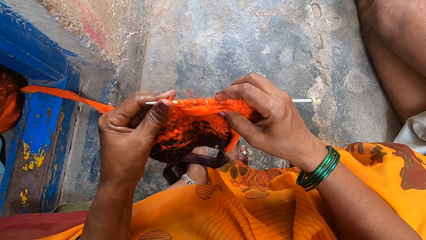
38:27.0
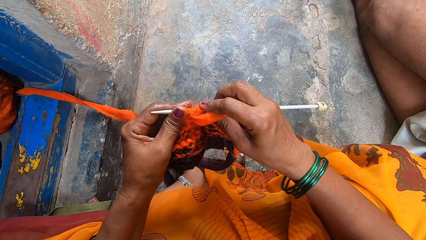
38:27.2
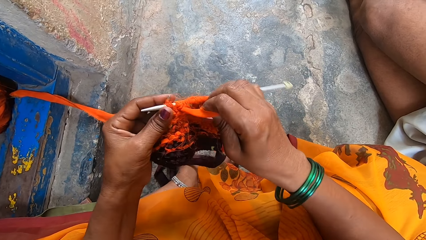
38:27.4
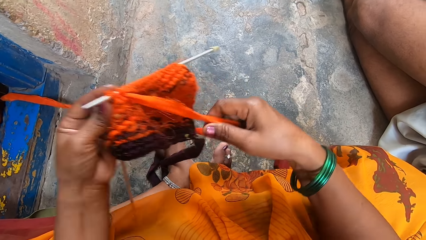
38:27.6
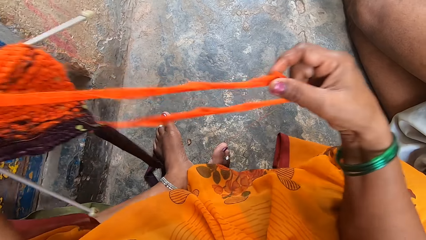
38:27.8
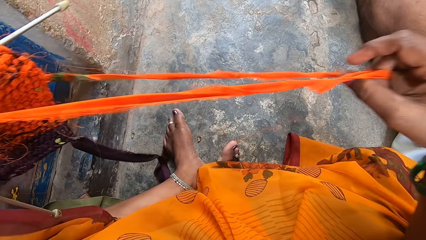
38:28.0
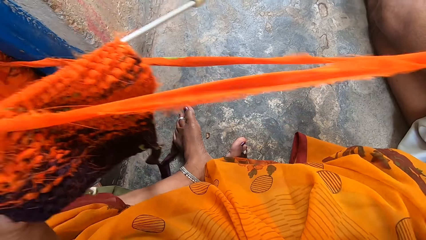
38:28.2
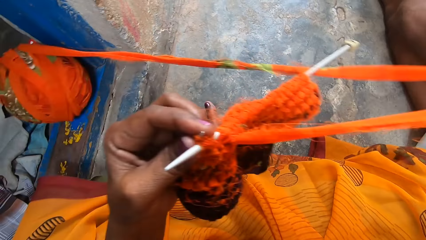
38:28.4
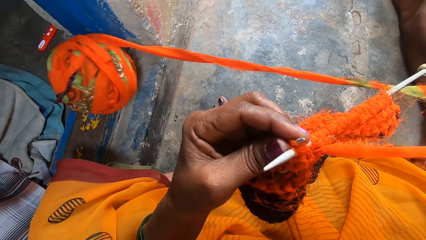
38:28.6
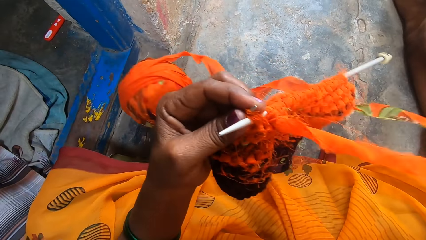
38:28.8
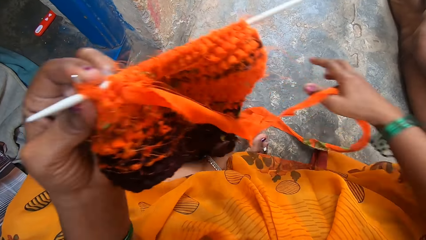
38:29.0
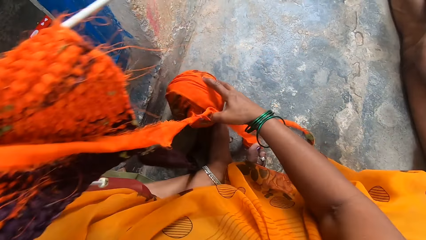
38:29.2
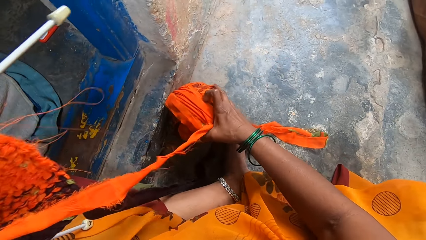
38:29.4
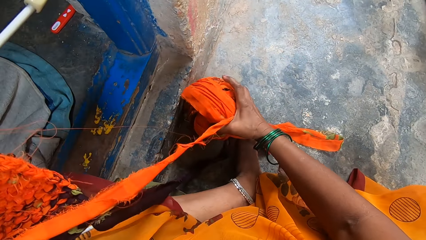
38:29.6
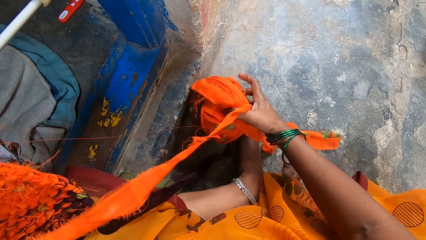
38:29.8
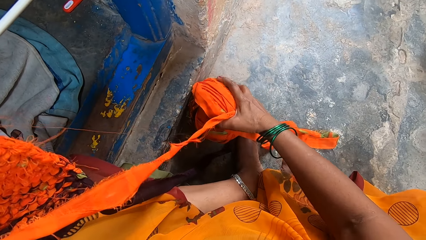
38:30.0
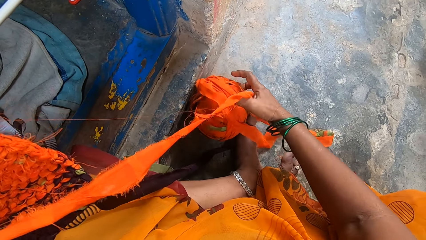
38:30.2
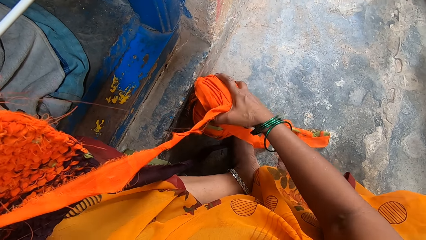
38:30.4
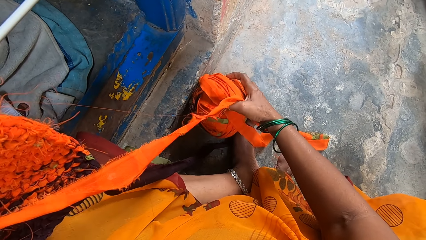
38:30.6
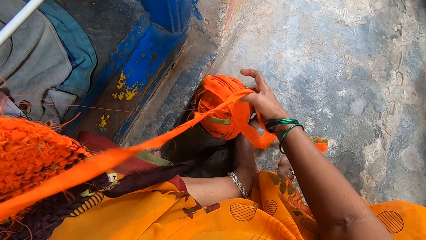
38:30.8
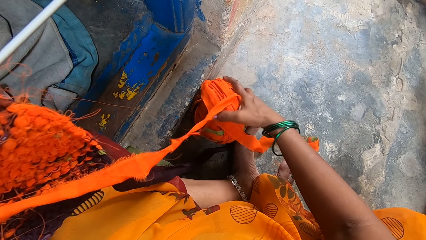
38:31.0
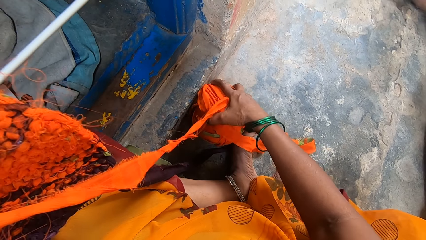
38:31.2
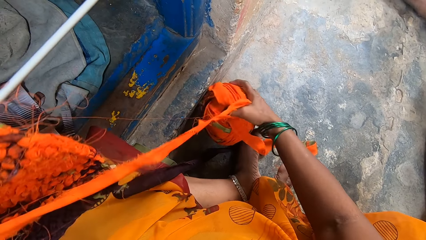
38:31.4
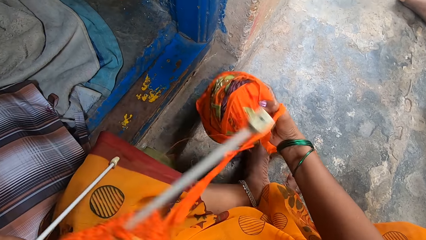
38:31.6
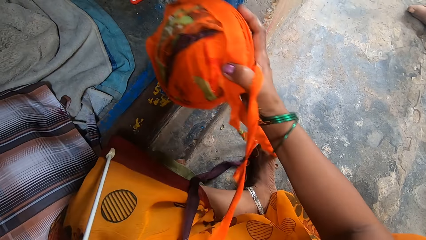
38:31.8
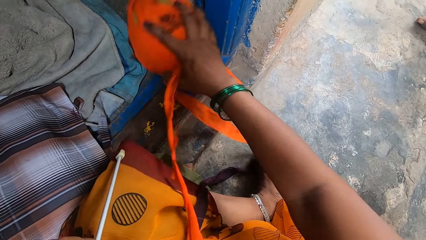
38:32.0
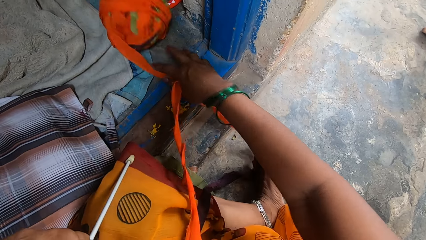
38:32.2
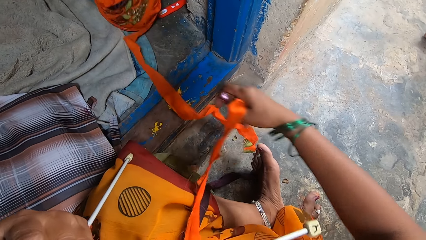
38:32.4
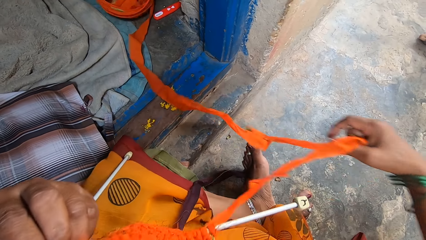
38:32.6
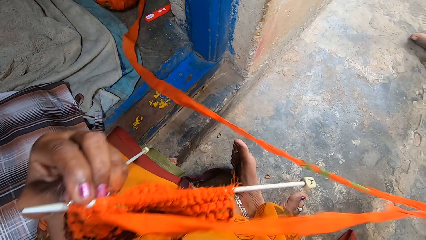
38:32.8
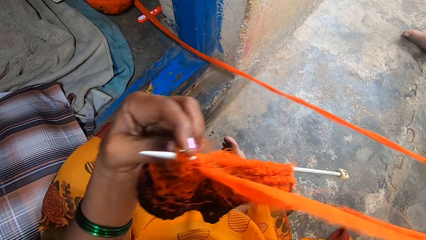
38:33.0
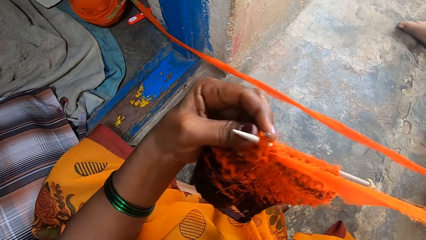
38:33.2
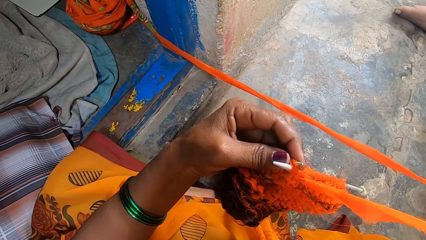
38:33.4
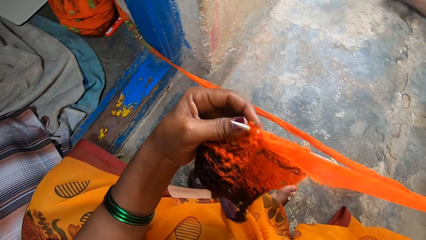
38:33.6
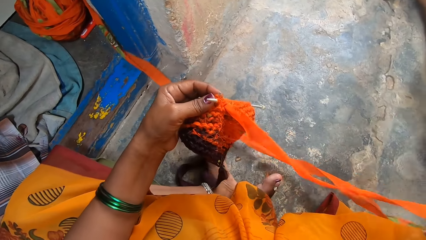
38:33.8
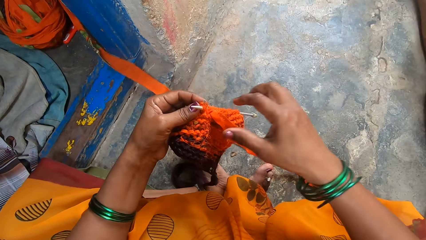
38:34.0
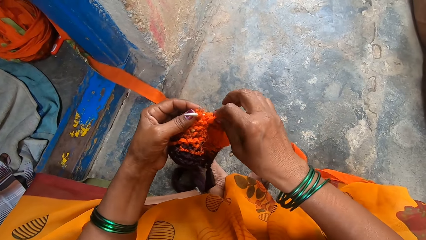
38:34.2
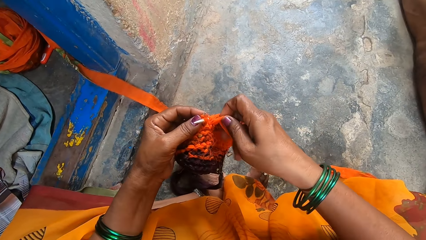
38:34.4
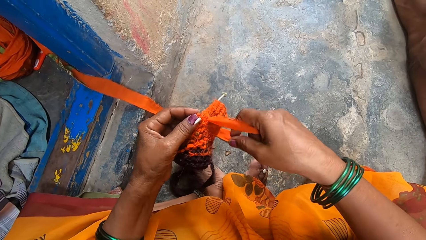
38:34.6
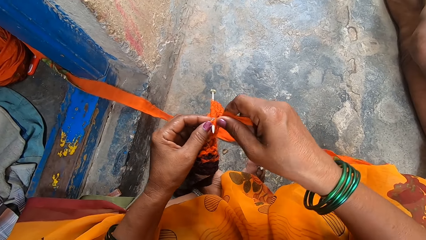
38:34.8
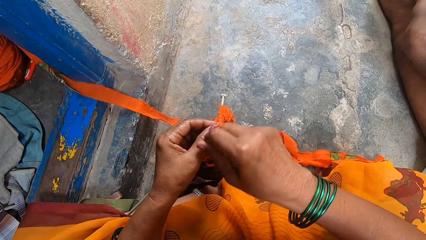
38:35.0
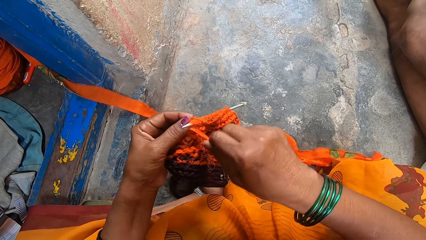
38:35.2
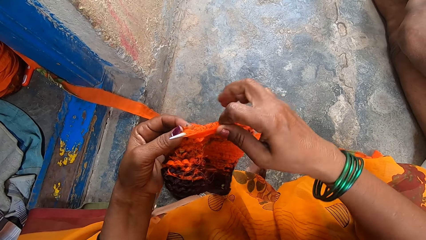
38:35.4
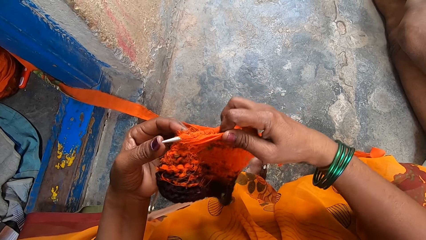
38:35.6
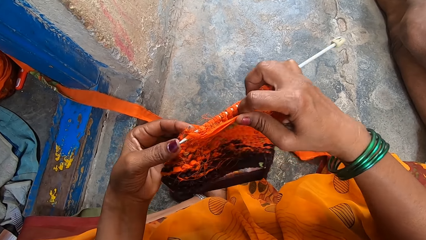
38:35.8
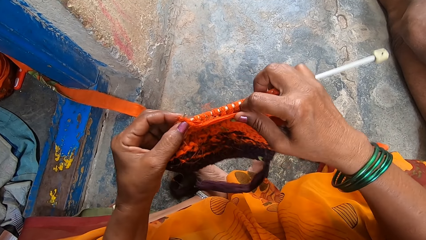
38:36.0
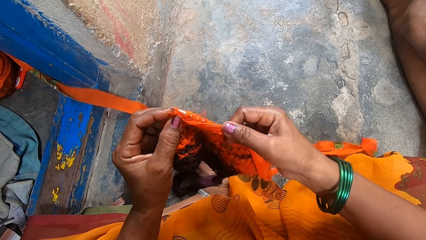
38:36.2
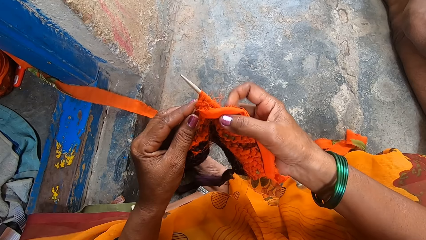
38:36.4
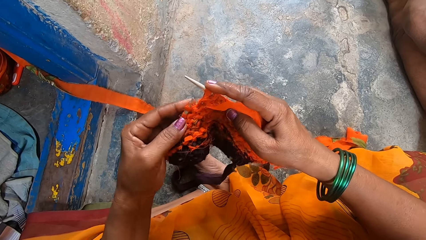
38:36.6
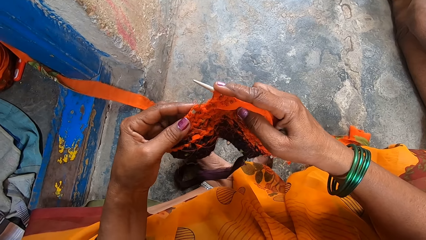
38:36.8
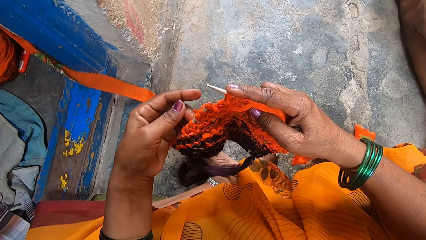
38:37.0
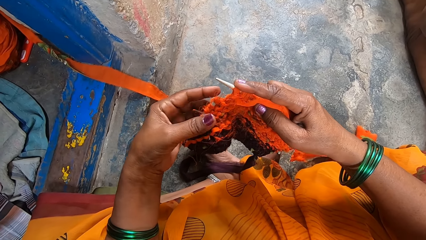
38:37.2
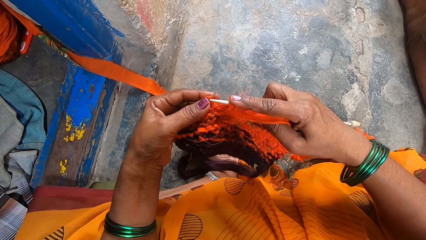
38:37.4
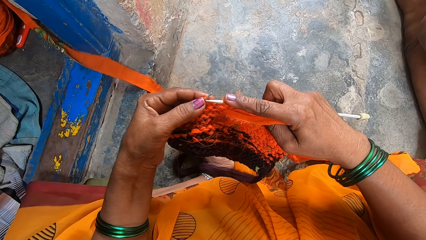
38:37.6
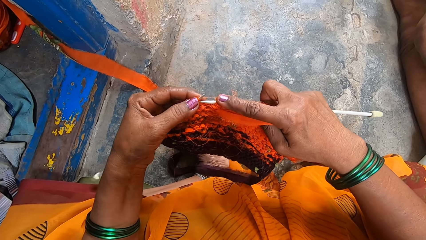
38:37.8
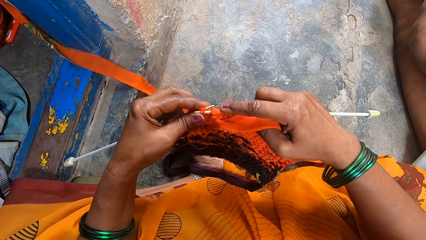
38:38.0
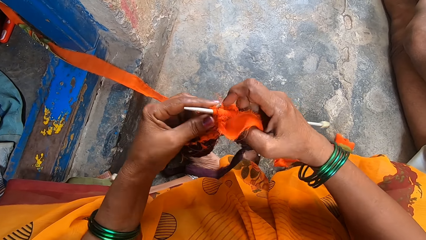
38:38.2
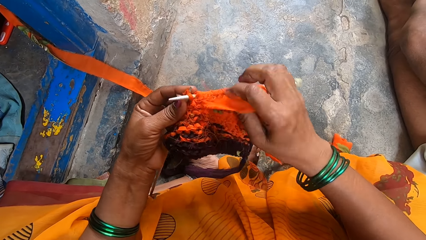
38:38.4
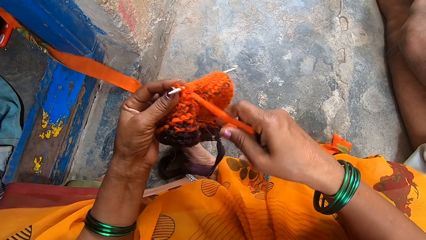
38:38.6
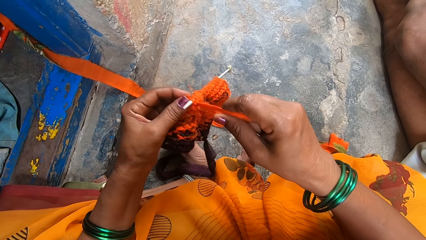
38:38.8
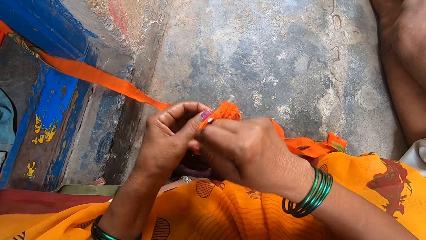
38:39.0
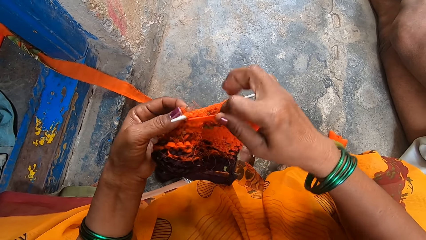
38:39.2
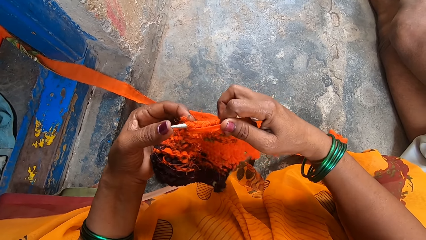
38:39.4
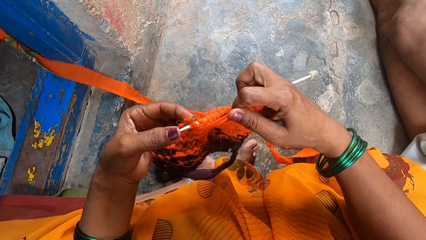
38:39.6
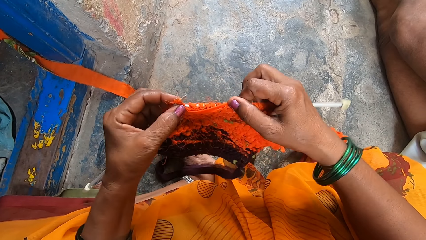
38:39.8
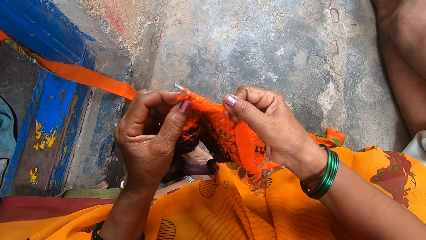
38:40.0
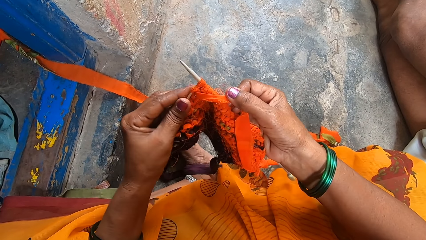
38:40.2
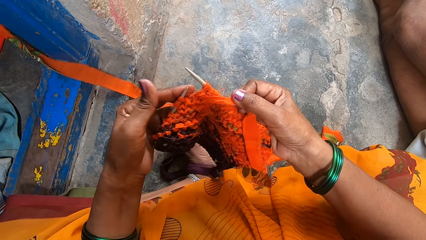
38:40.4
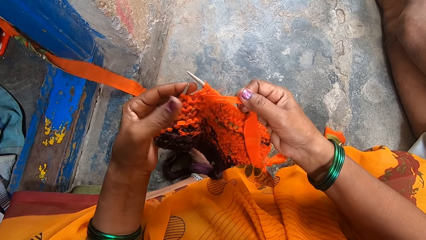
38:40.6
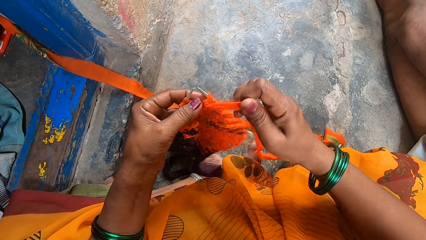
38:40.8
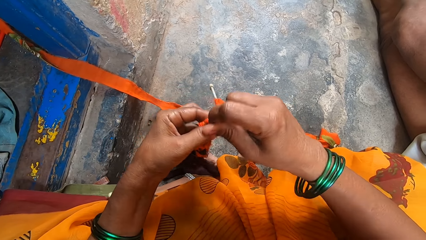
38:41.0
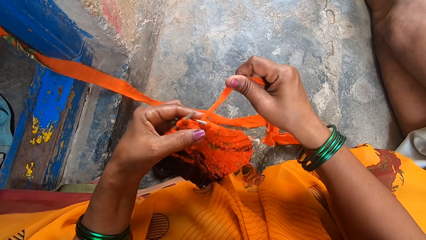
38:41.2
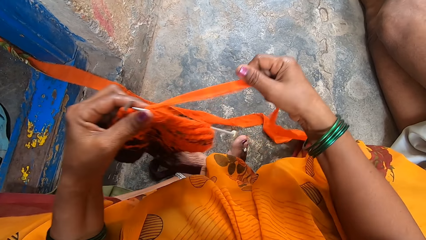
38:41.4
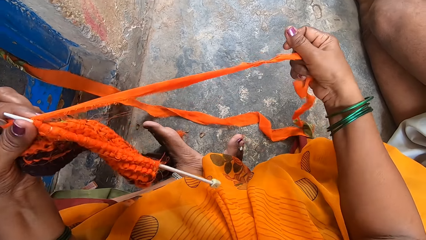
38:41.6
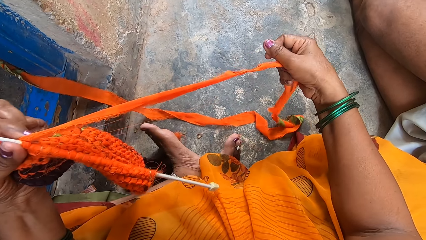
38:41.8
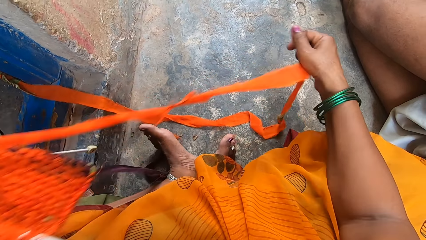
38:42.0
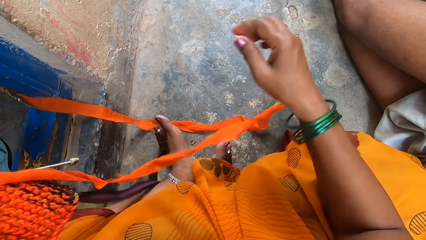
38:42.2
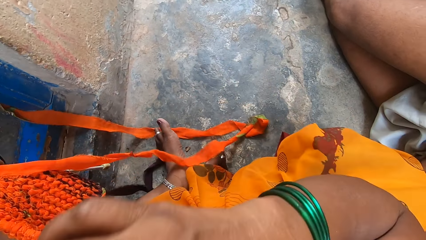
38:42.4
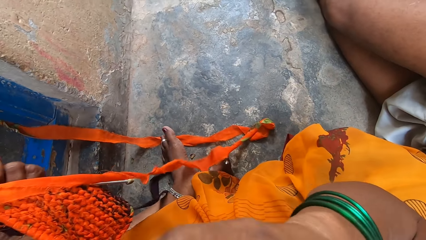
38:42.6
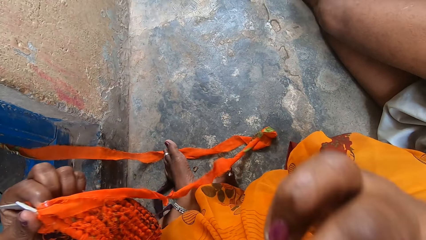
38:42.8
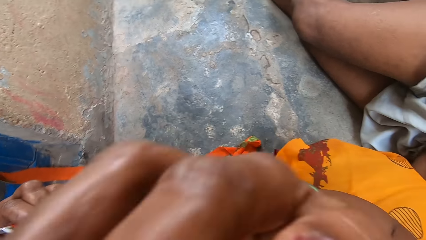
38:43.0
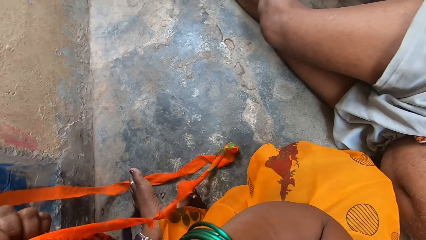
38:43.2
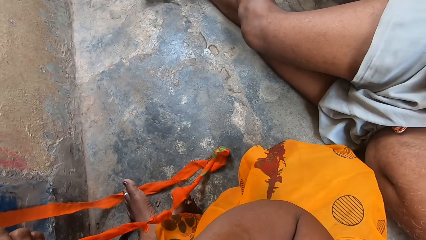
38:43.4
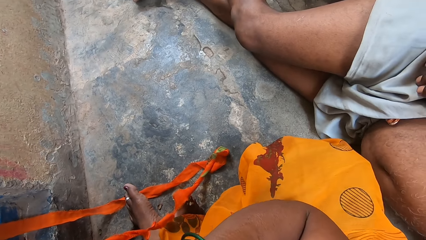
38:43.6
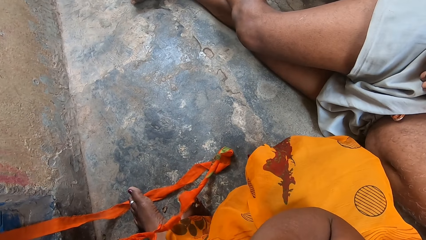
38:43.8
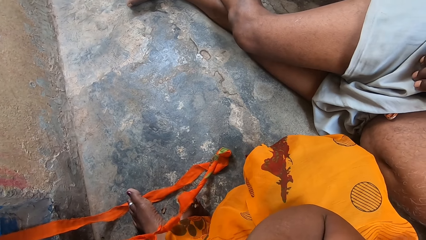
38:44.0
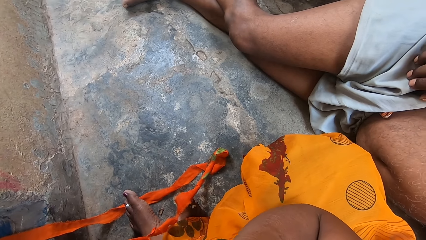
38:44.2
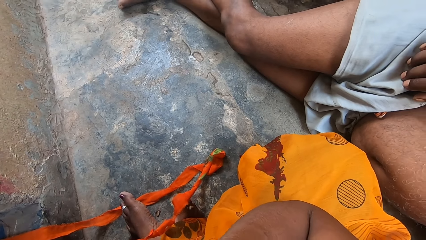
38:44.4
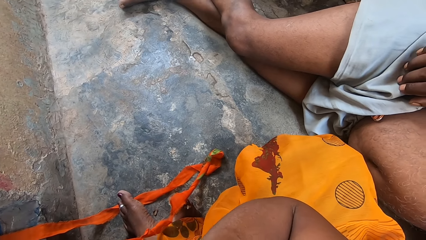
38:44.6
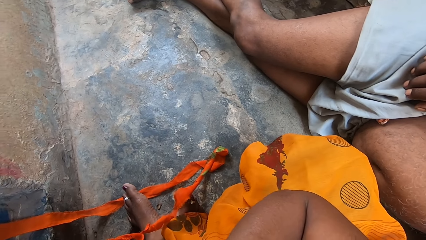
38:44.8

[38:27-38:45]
The camera wearer pulls a thread. She picks up the yarn. She places the yarn on the floor. She drops the thread down. She knits a garment with crochet hooks and the yarn. She pulls the thread. She lifts a hand and touches her mouth.
